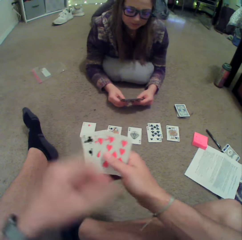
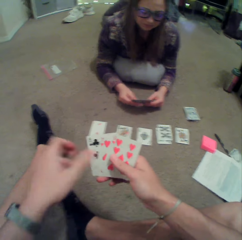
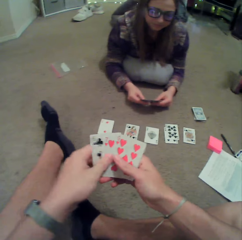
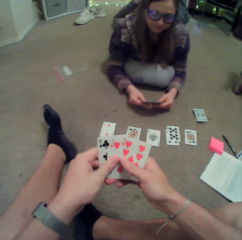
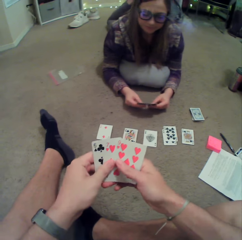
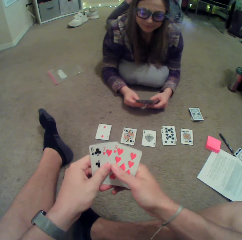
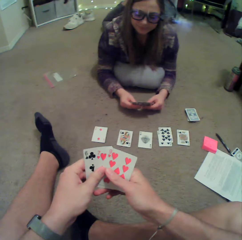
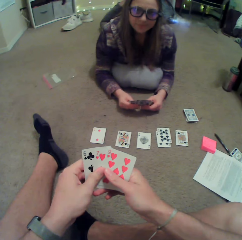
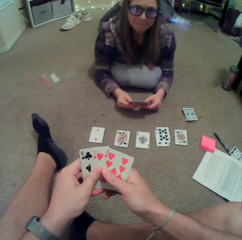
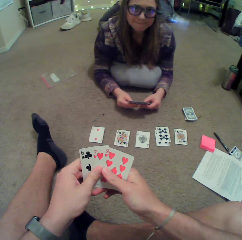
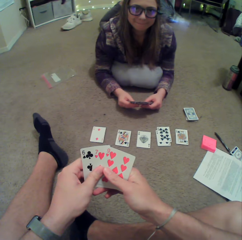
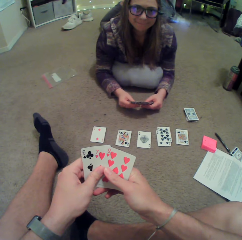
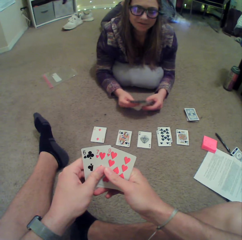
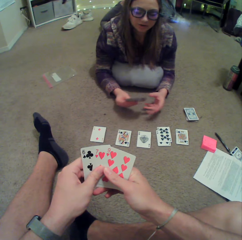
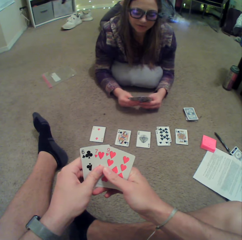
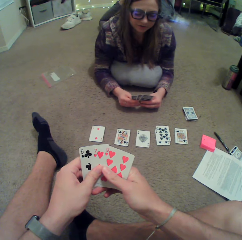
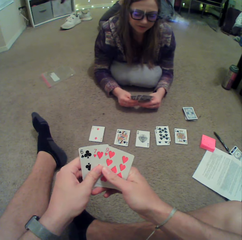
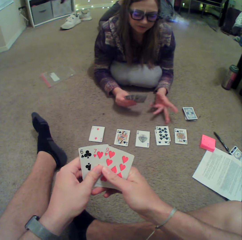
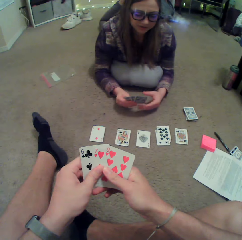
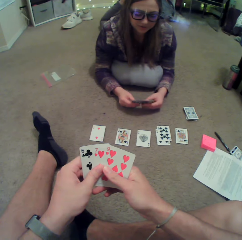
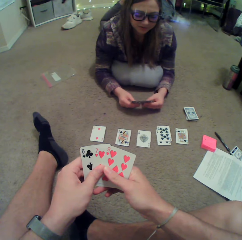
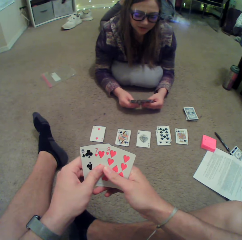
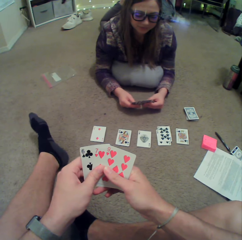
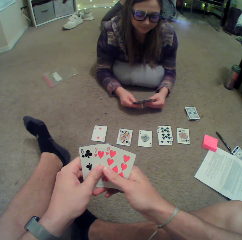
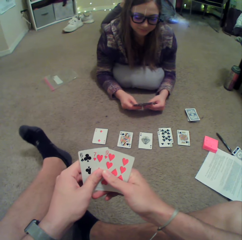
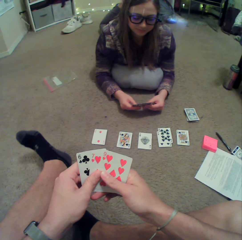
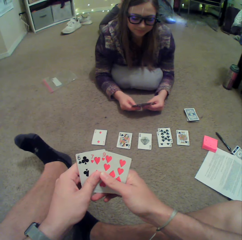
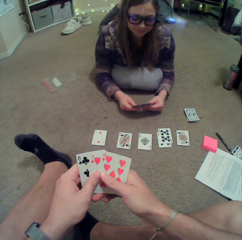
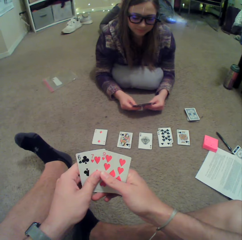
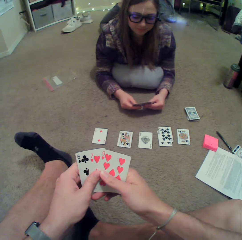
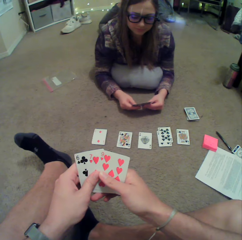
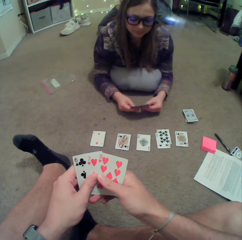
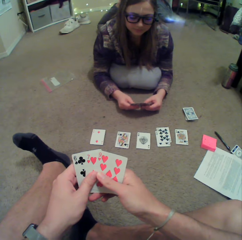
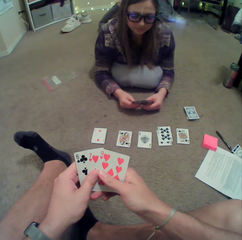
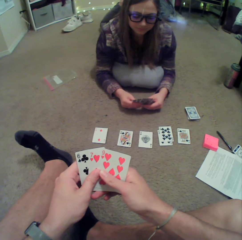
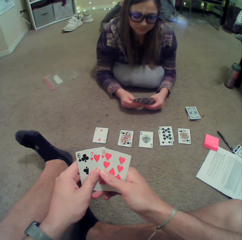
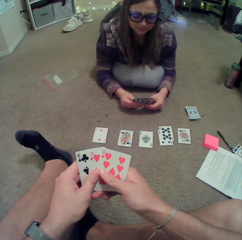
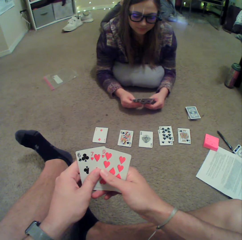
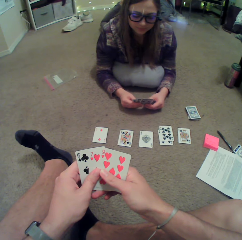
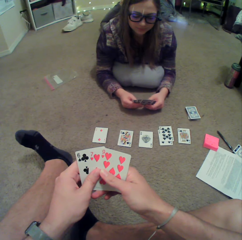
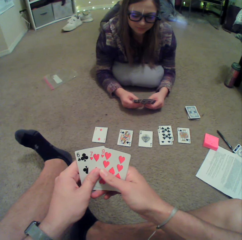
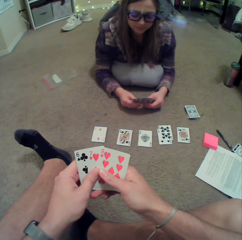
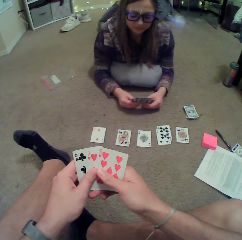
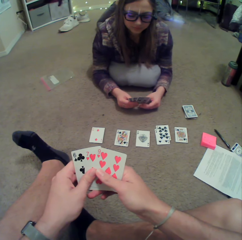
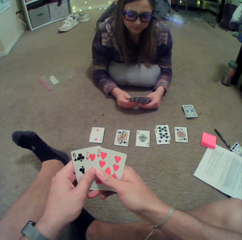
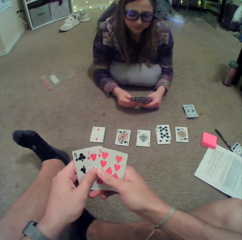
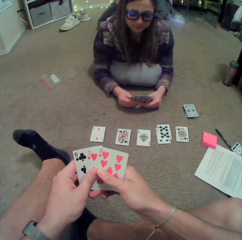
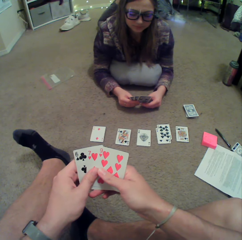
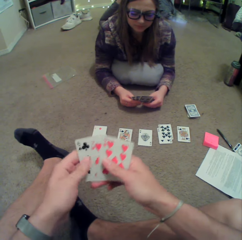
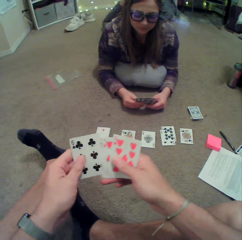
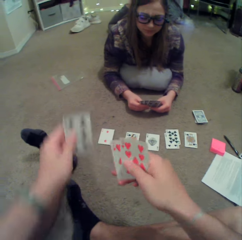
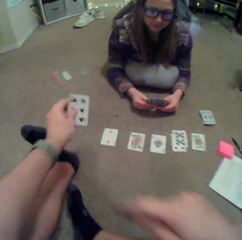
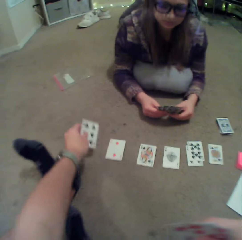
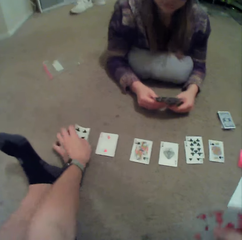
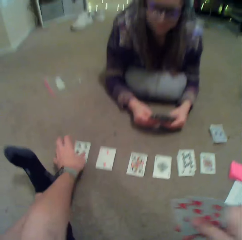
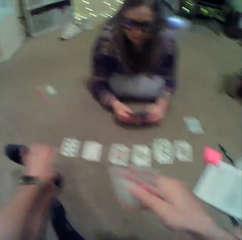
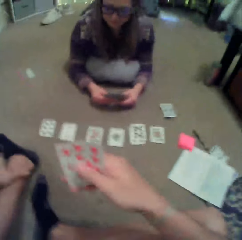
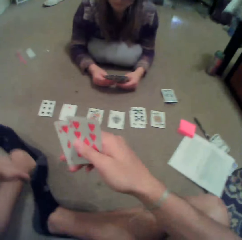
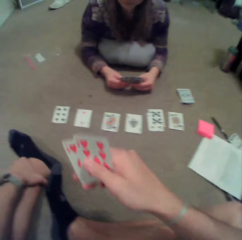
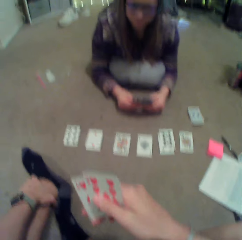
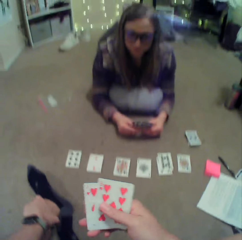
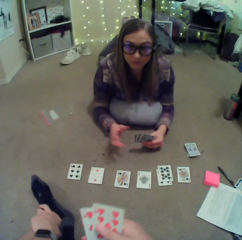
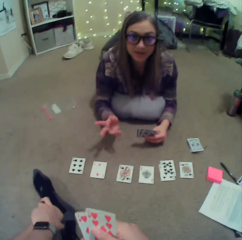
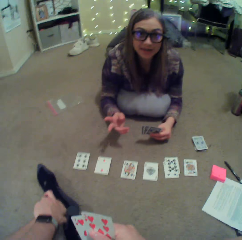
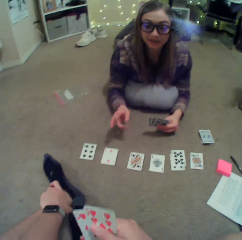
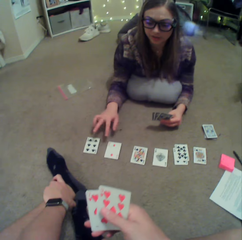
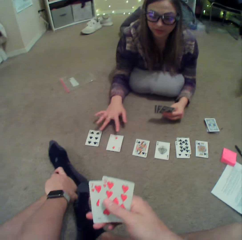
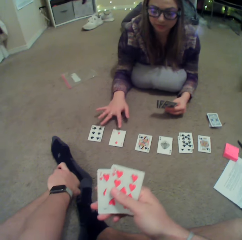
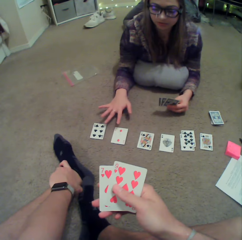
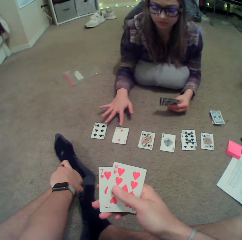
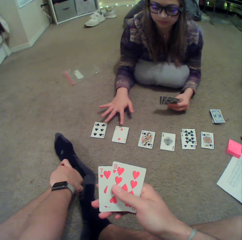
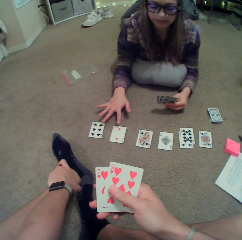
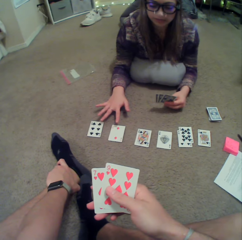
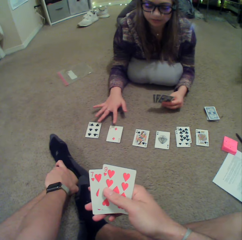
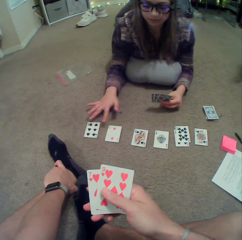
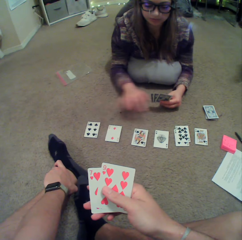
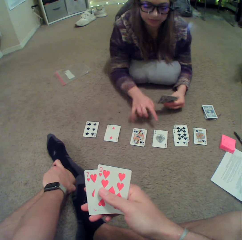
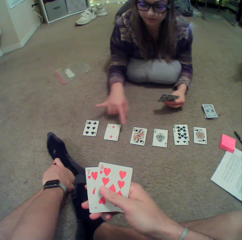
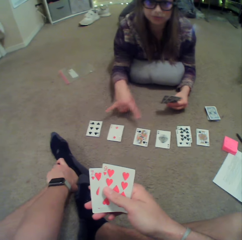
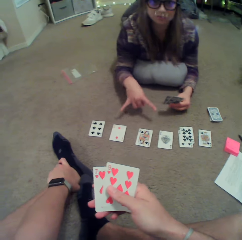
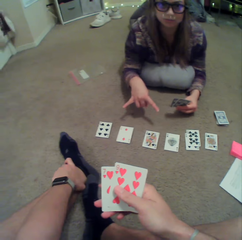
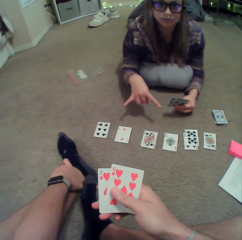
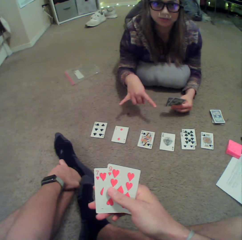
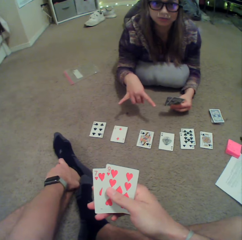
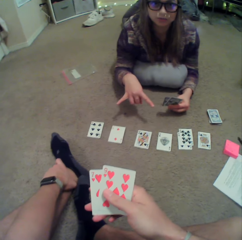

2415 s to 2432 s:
A lady converses with the camera wearer. The lady sways a hand. The lady converses with the camera wearer. The camera wearer puts a card on the floor. The lady sways hands. The lady interacts with the camera wearer.

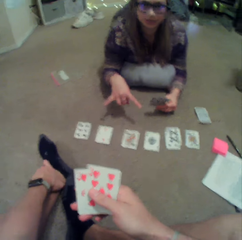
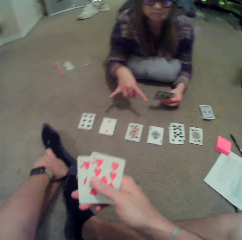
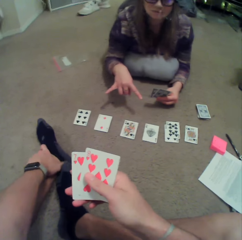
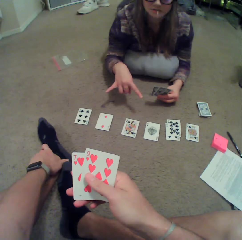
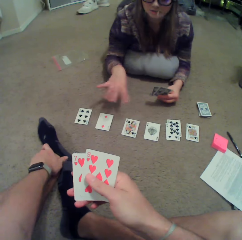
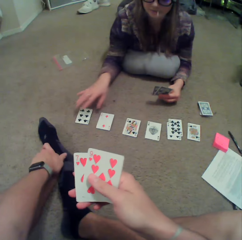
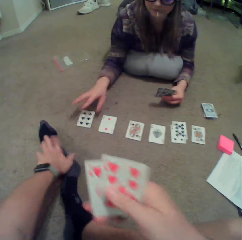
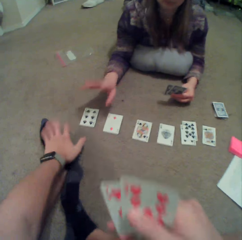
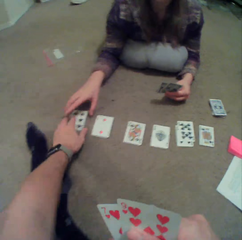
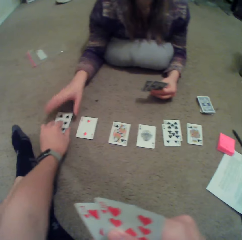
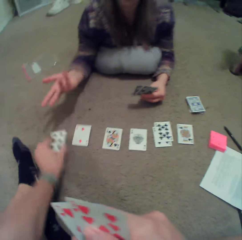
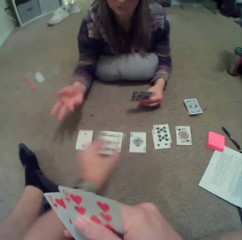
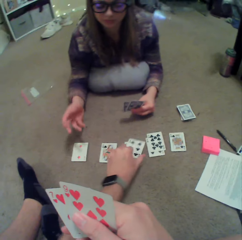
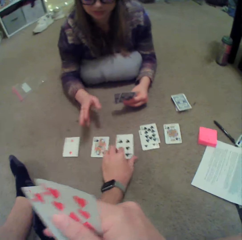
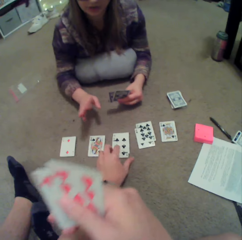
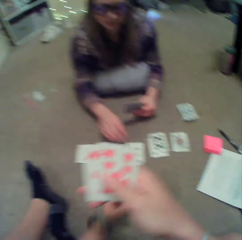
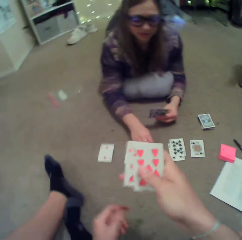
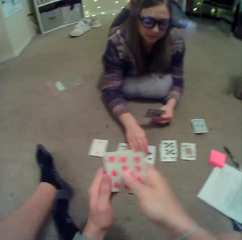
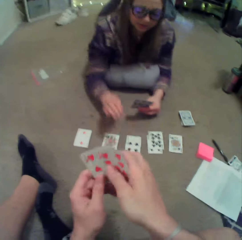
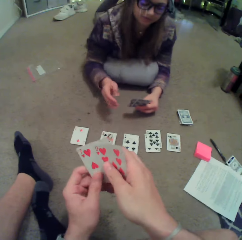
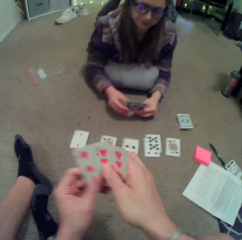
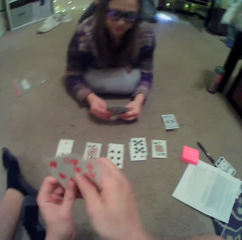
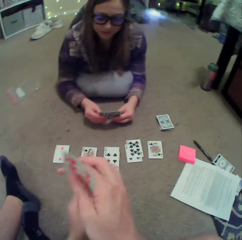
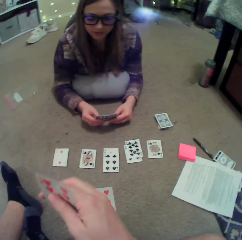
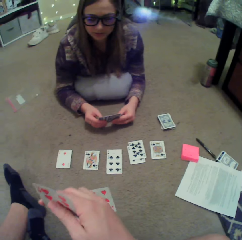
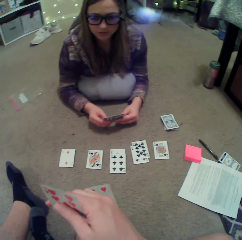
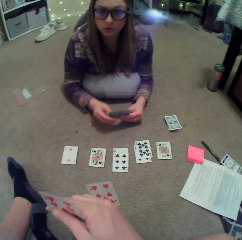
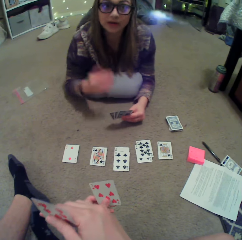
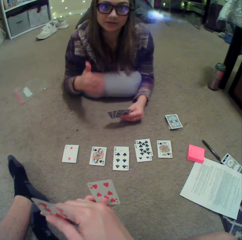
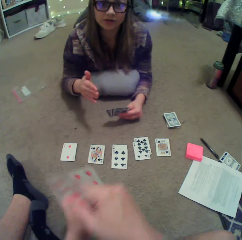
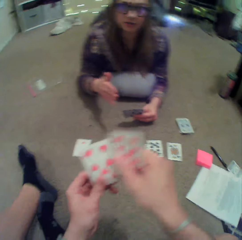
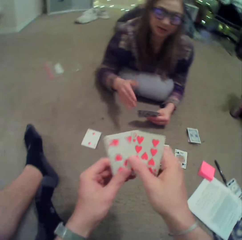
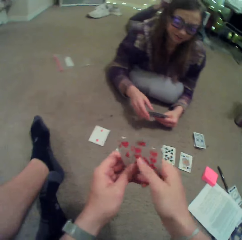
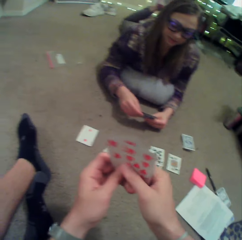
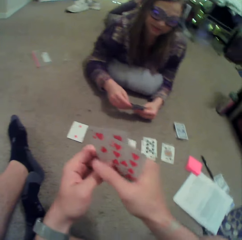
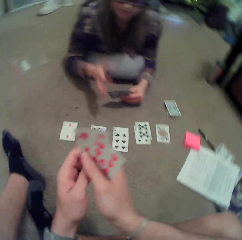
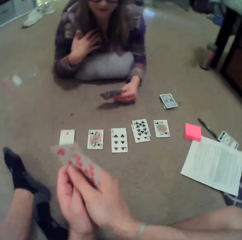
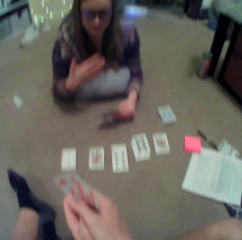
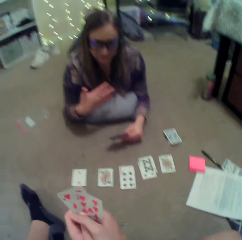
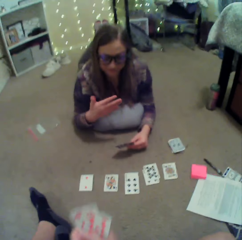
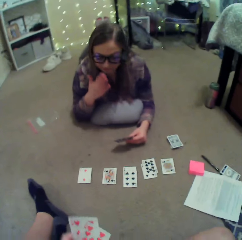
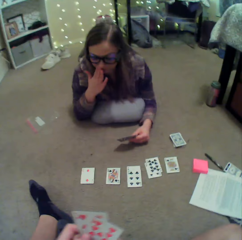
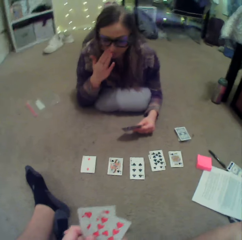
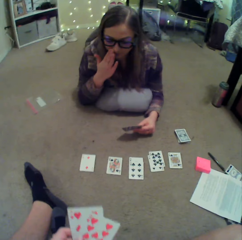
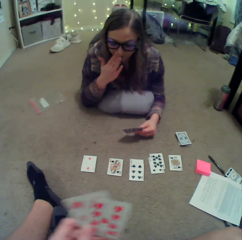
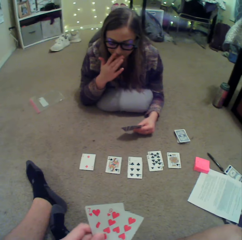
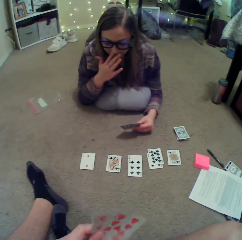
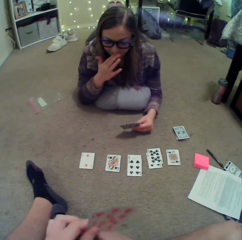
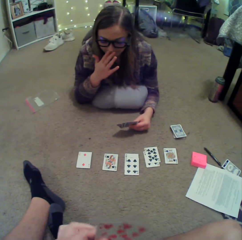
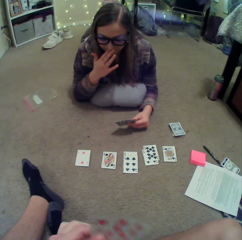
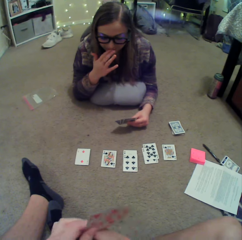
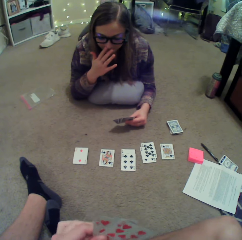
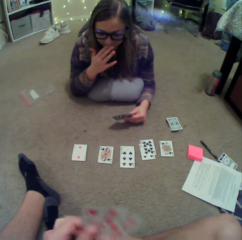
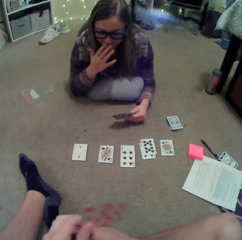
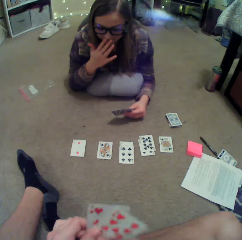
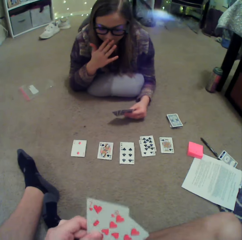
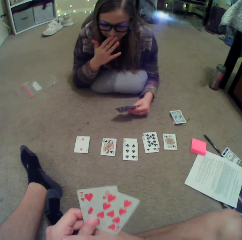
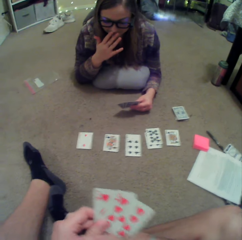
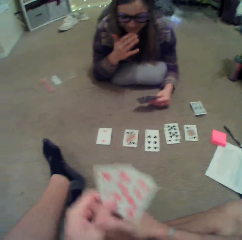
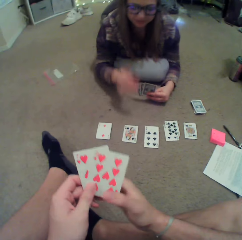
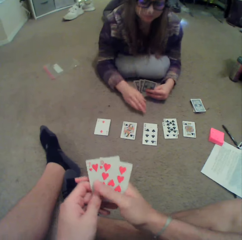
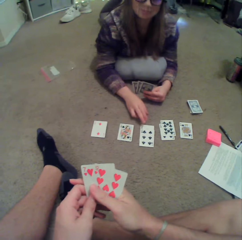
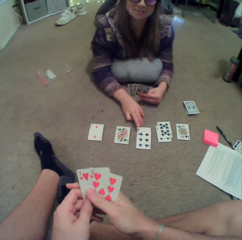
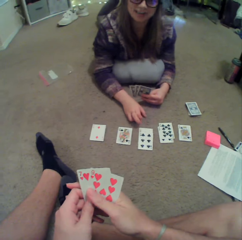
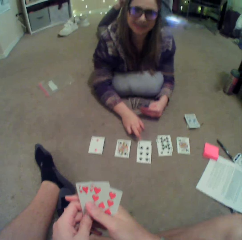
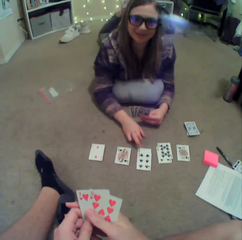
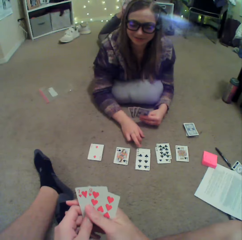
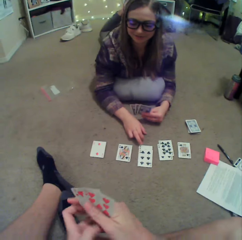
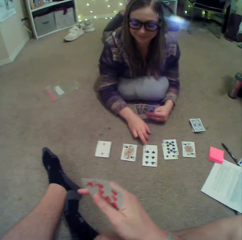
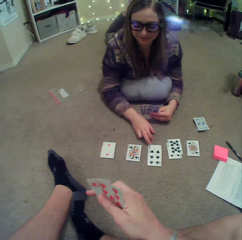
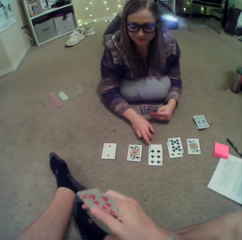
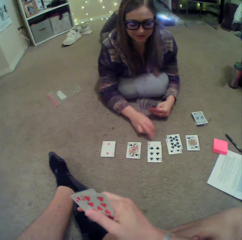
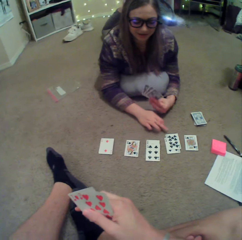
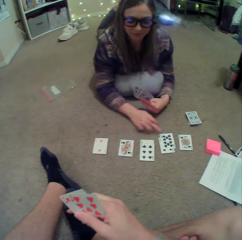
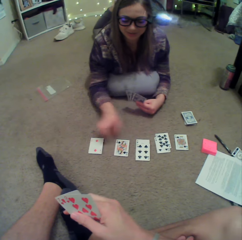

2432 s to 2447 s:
The camera wearer picks up a card on the floor. A lady touches a card and sways a hand. The camera wearer puts the card on the floor. The lady converses with the camera wearer. The lady sways hands. The camera wearer arranges cards in hand. The lady sways hands and touches the face. The camera wearer scratches the leg. The lady interacts with the camera wearer. The lady touches a card on the floor.
